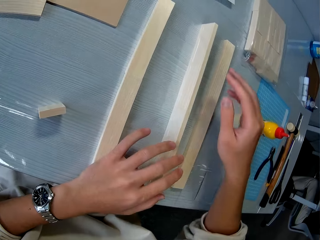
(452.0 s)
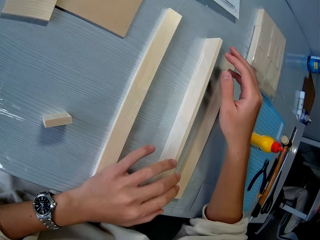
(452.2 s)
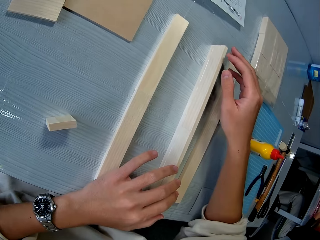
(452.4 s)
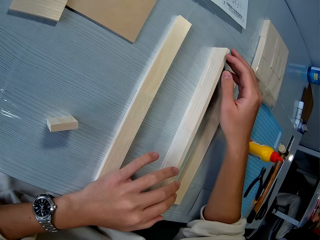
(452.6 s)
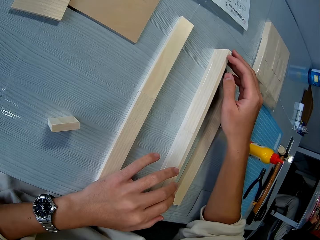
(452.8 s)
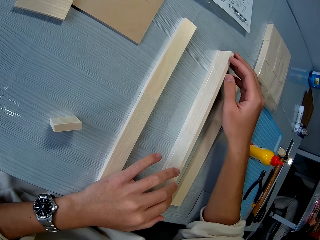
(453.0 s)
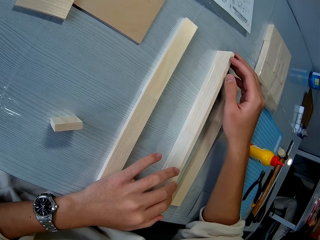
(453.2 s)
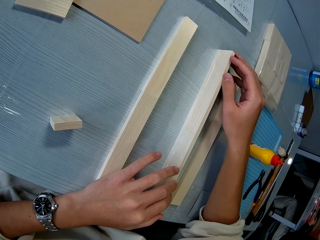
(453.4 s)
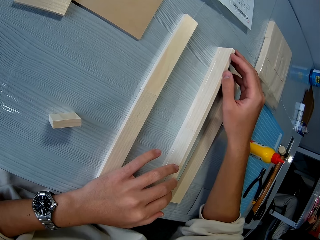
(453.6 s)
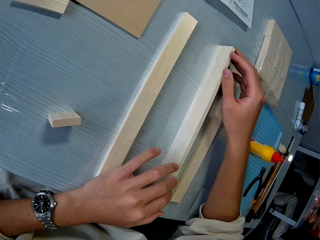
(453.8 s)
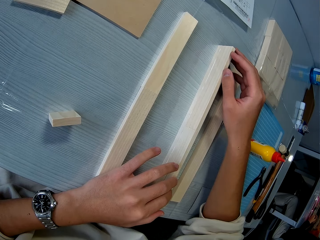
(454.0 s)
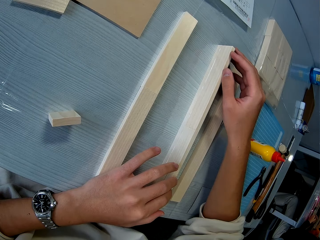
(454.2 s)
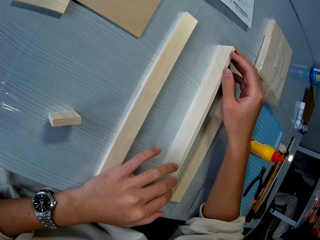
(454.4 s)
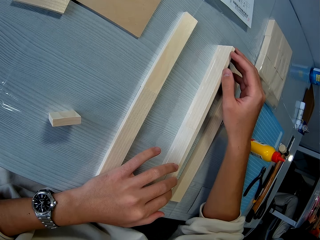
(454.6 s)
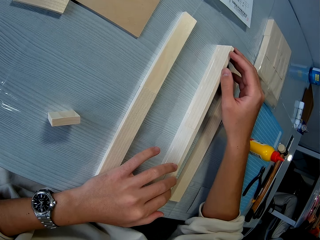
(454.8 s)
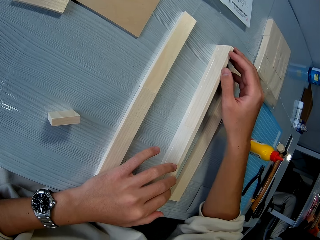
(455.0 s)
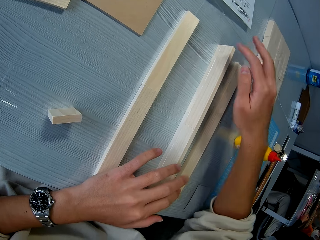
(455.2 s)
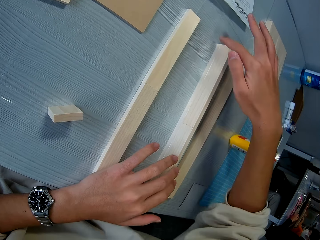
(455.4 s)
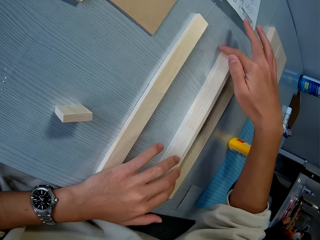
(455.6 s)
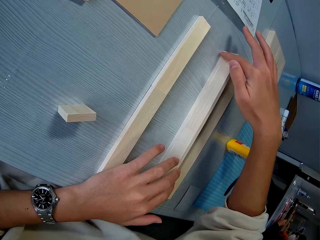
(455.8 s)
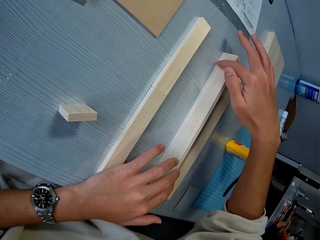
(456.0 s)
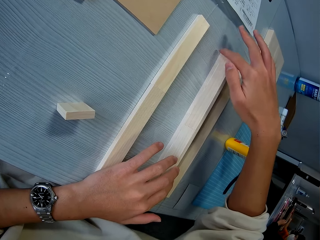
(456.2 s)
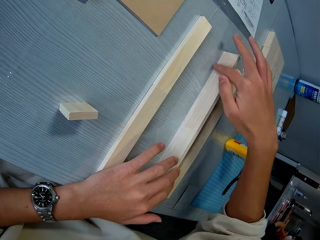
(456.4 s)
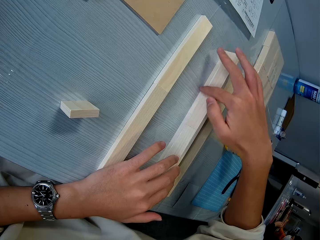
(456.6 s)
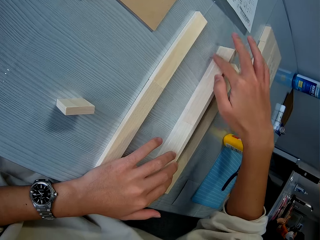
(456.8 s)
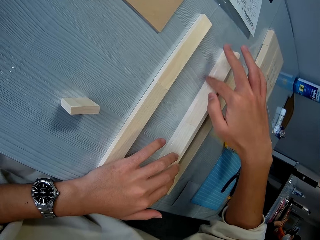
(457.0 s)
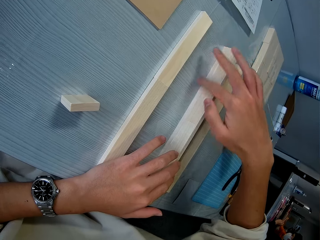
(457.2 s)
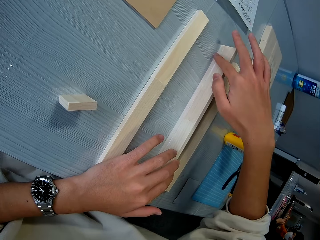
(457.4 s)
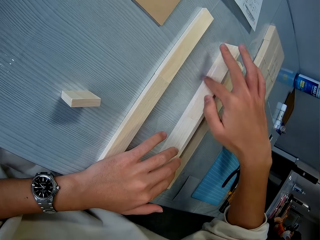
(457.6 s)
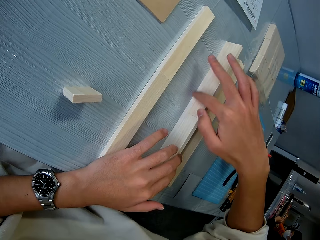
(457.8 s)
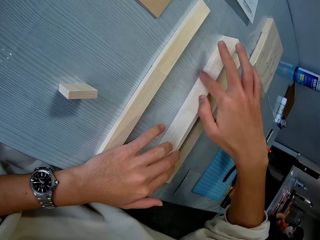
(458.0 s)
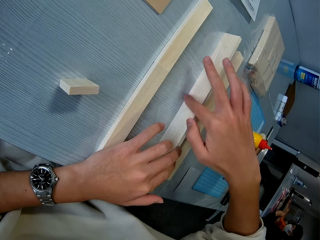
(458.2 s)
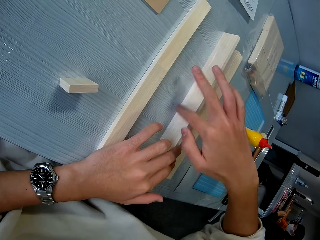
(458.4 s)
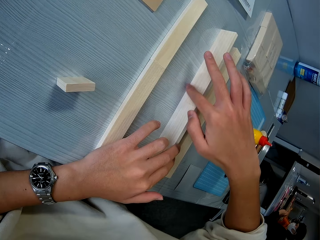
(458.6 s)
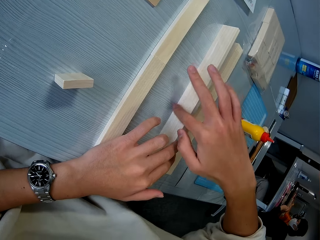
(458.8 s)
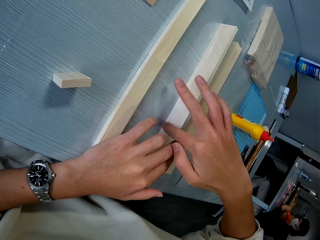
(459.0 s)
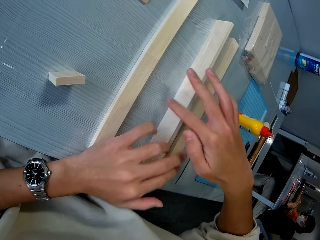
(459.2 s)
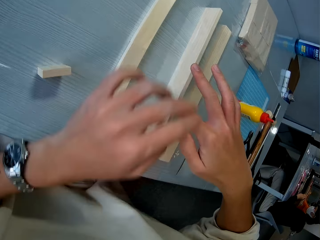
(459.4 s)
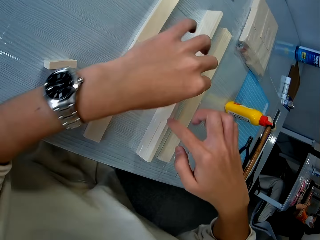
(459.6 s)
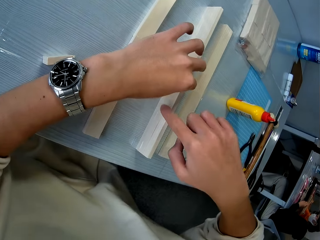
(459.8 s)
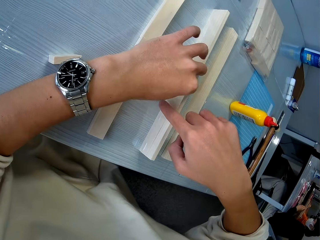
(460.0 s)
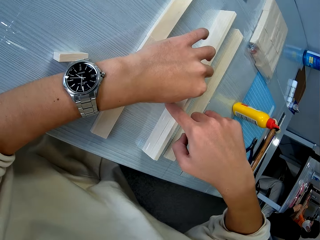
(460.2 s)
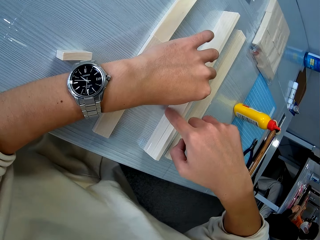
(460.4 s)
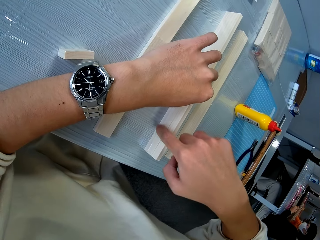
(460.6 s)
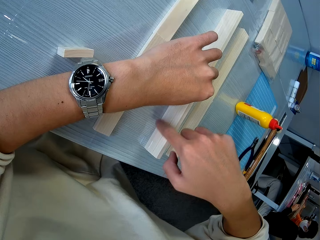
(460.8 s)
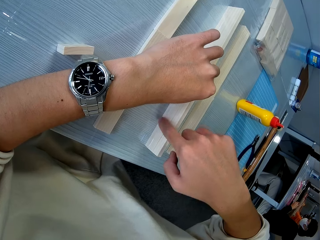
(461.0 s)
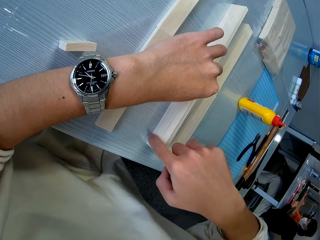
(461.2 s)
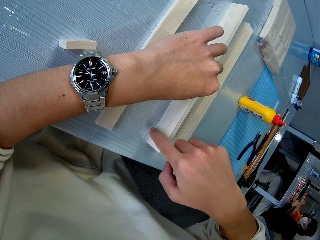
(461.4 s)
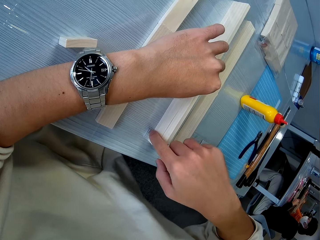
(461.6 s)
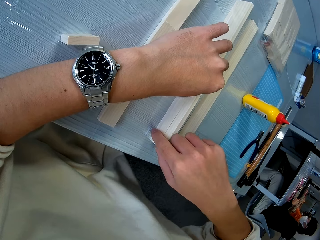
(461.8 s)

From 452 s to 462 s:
The camera wearer touches the glued pieces of wood with both hands. He presses the pieces of wood together. He wipes the wood with his finger.

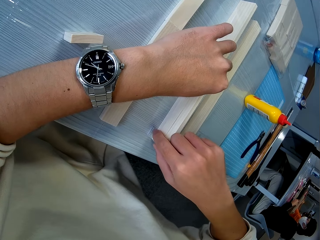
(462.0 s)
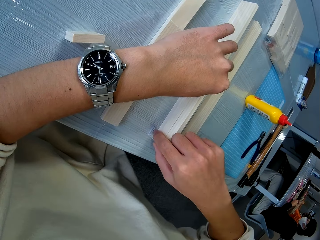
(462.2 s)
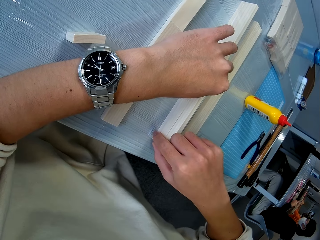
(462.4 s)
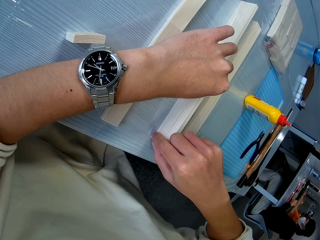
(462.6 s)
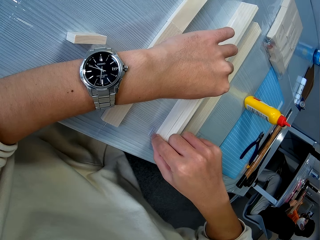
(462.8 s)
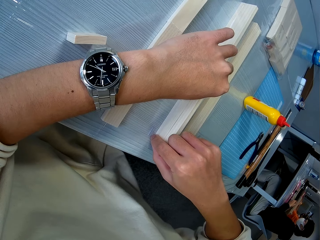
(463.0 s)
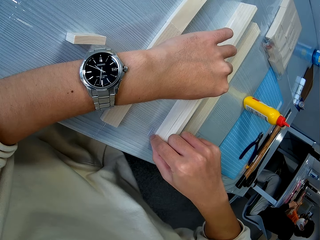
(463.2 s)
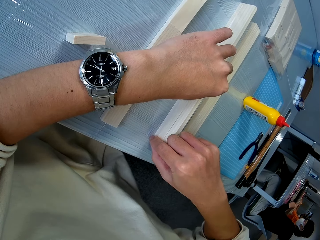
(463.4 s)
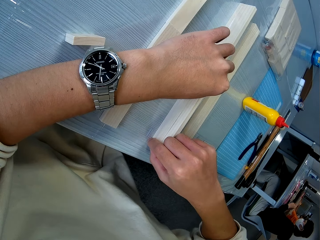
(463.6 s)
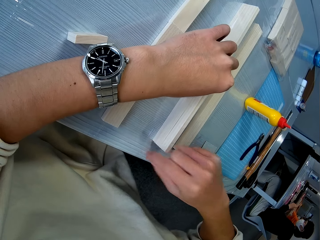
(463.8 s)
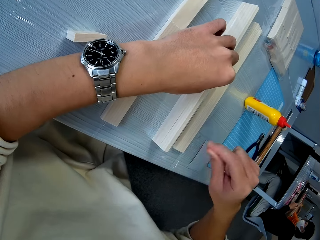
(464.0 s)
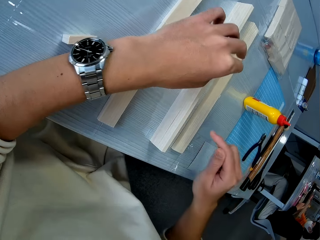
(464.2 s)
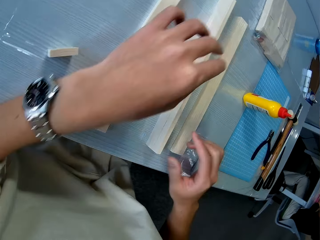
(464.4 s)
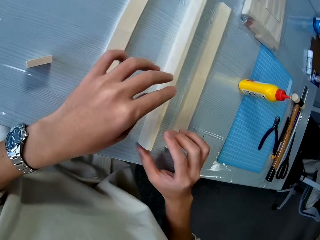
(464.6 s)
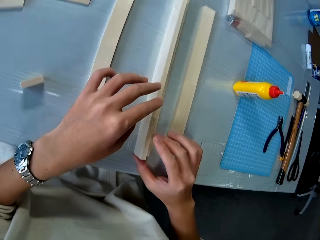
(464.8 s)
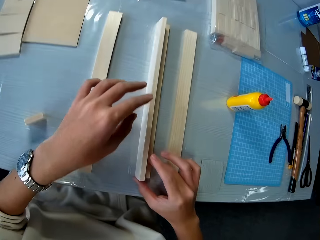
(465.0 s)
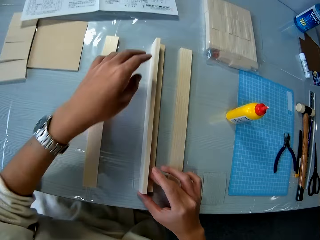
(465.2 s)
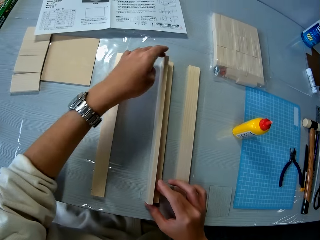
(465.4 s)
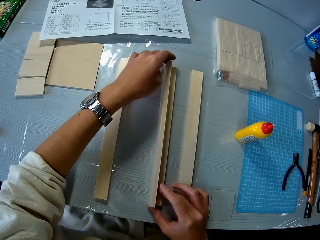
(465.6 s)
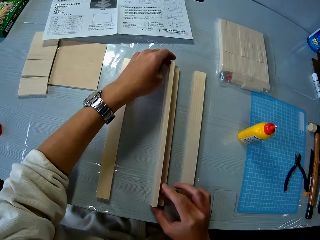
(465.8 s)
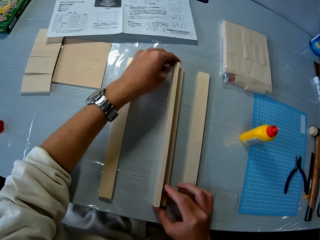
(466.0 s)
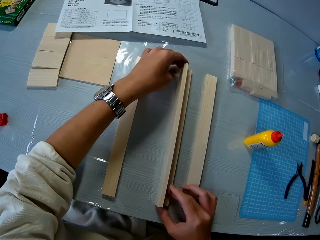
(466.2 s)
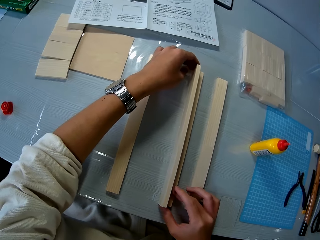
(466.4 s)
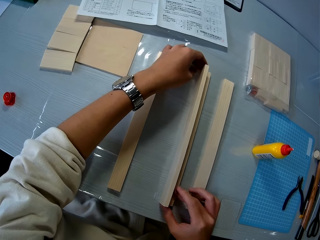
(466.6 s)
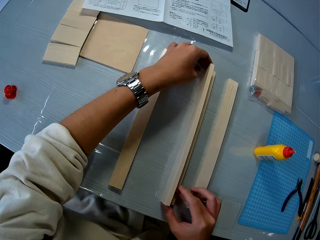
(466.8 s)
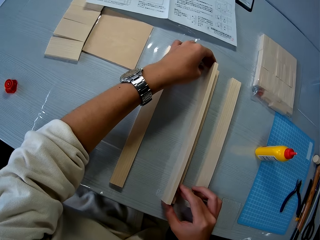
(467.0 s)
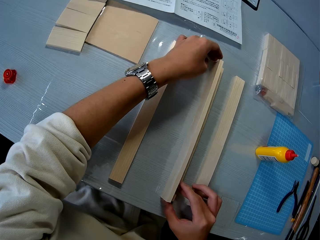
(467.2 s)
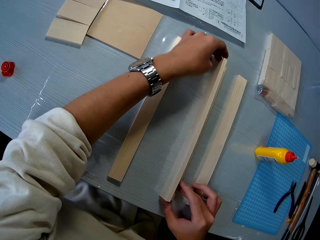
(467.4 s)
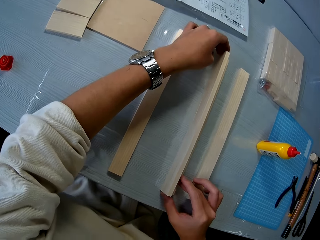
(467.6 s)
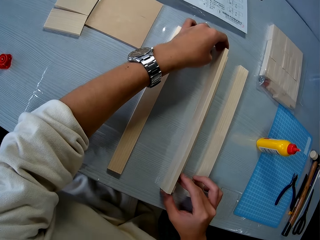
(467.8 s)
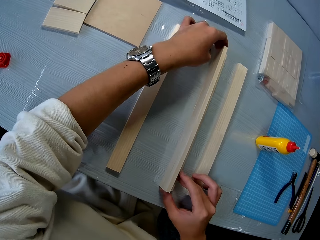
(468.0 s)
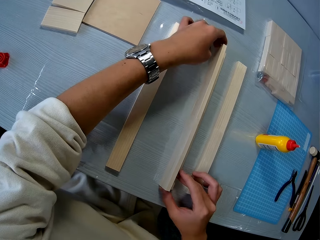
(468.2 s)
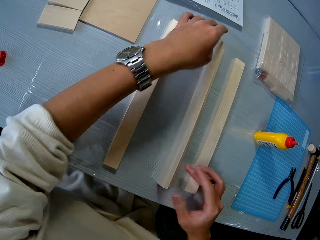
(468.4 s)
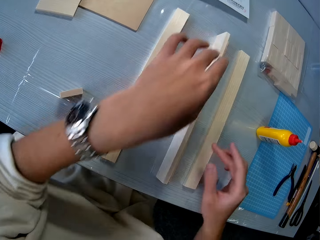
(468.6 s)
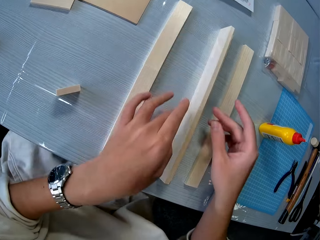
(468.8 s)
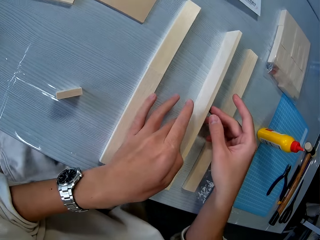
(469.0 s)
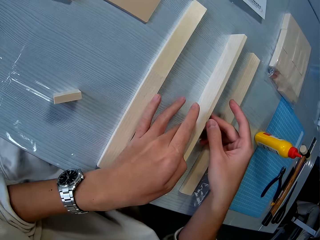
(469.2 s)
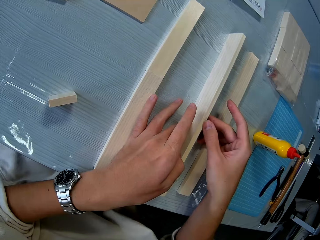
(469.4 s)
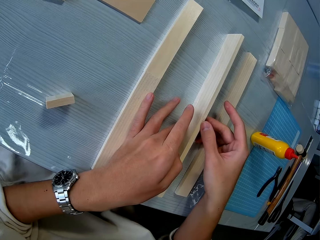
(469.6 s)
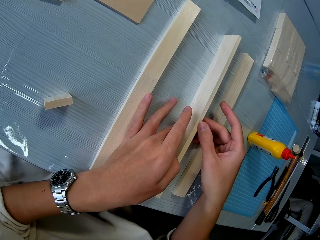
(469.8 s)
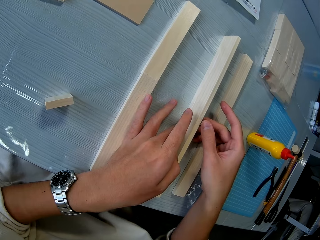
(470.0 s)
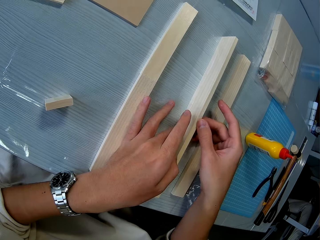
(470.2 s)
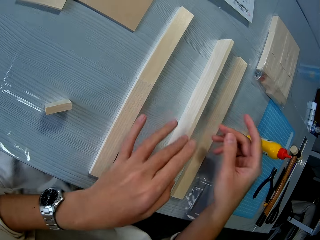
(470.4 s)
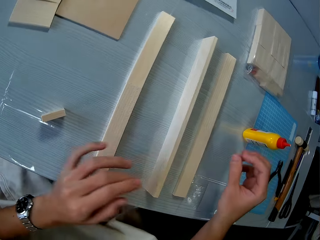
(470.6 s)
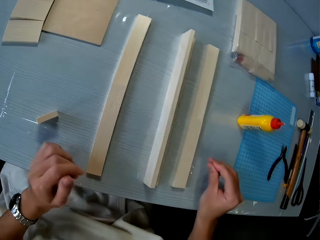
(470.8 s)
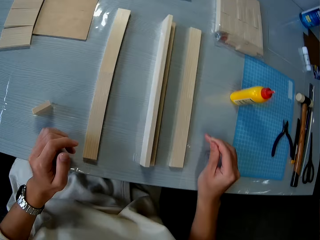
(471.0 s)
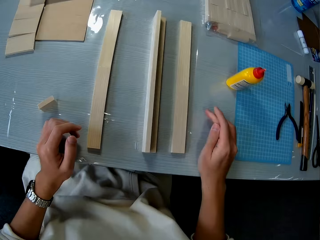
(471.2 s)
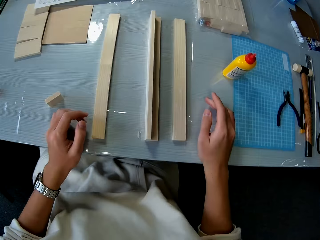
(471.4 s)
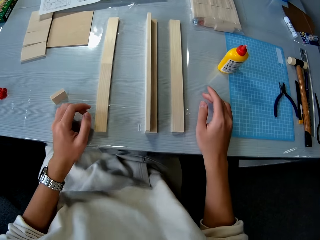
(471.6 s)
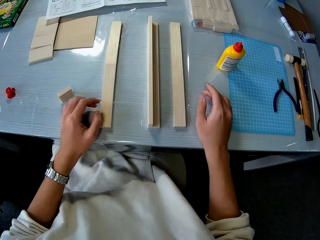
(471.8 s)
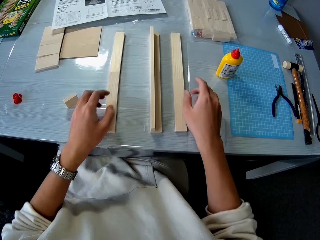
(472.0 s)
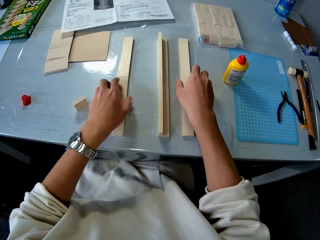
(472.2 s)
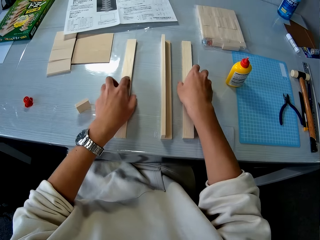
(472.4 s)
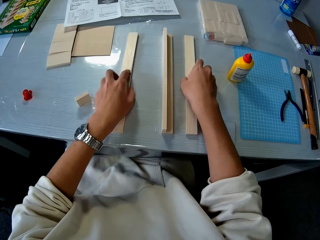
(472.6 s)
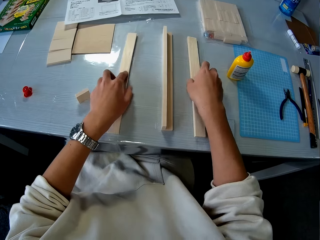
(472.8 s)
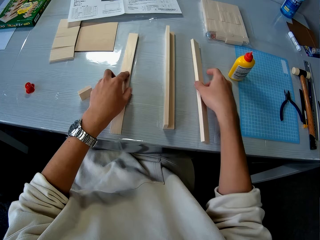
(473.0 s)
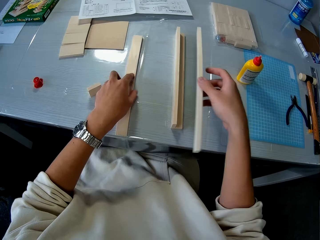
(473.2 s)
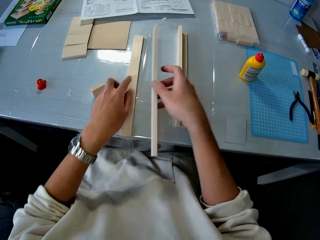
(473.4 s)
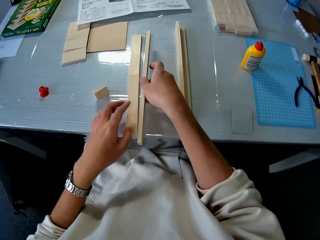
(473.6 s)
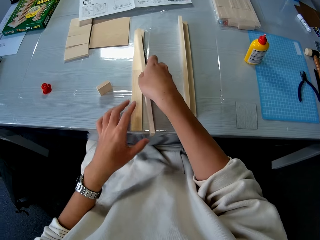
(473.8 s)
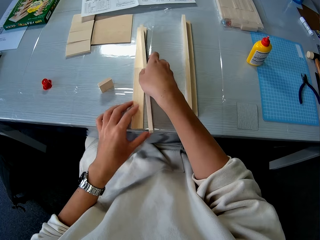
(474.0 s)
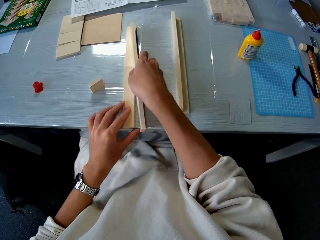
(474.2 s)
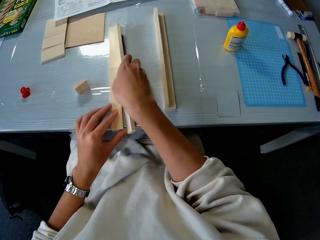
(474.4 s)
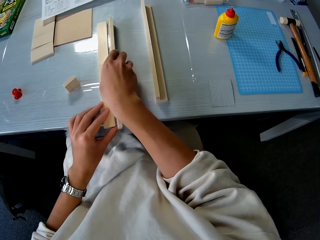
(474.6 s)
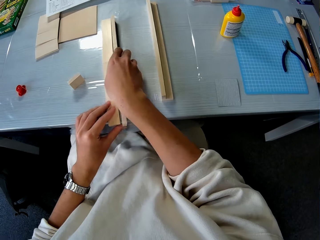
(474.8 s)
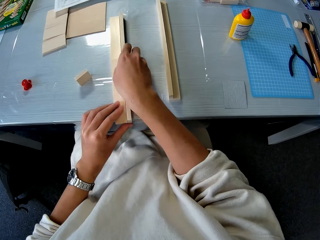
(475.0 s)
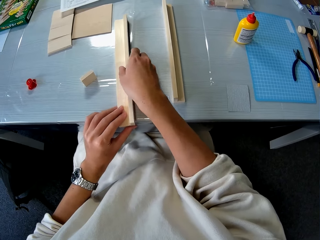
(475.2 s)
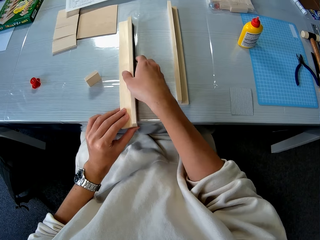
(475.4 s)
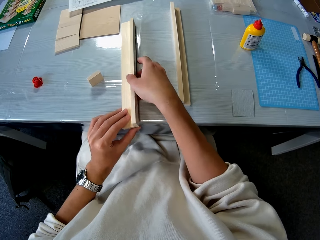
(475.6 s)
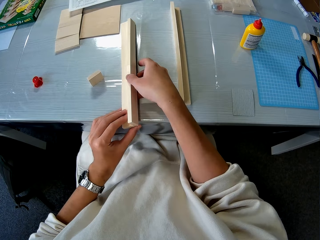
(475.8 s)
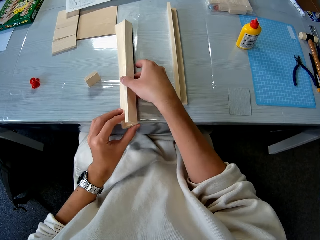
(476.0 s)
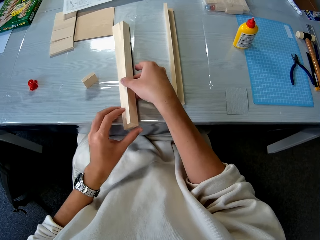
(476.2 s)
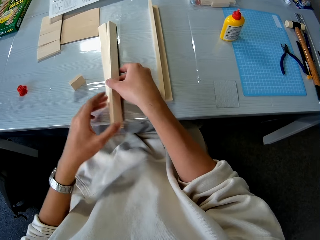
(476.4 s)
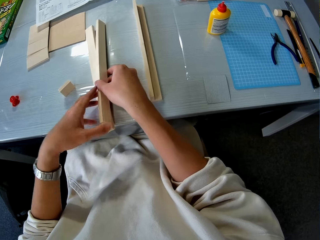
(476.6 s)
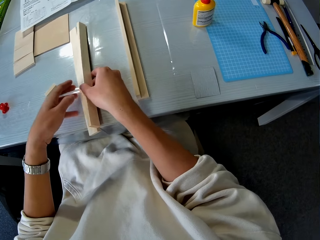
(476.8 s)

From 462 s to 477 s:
The camera wearer fixes the pieces of wood. He looks at the pieces of wood. He picks up another piece of wood with his right hand and places it beside another piece of wood on the table.
